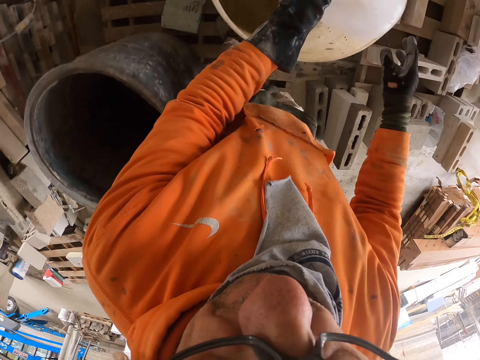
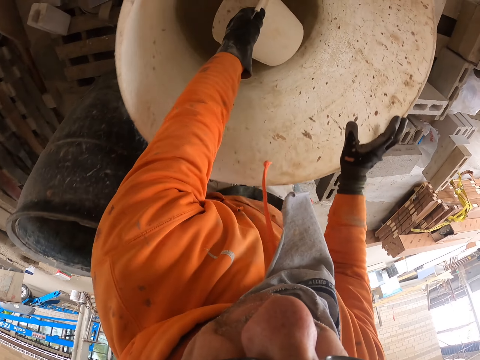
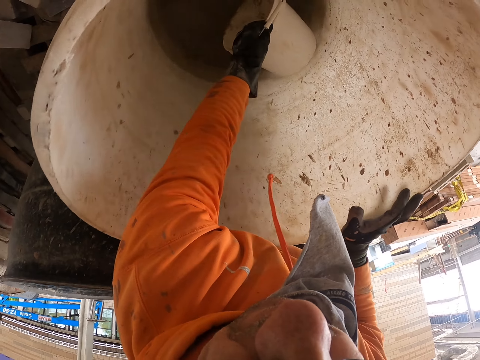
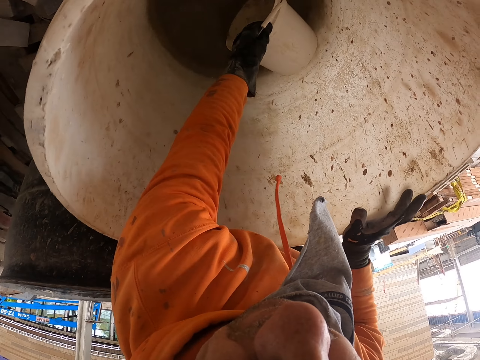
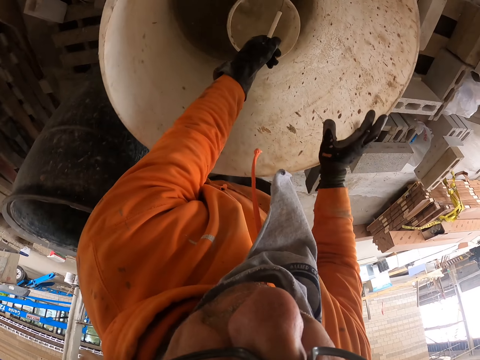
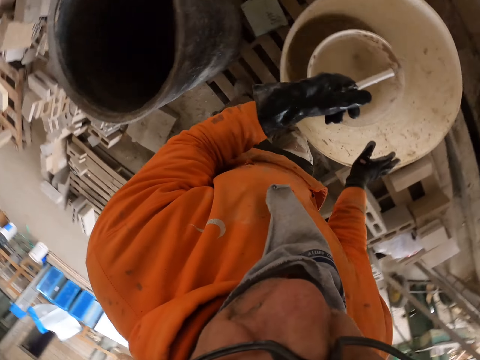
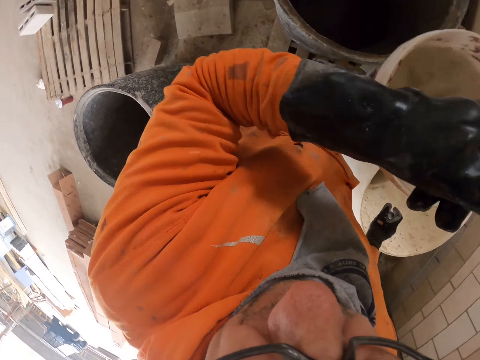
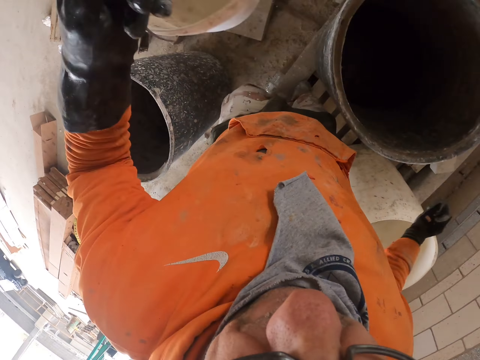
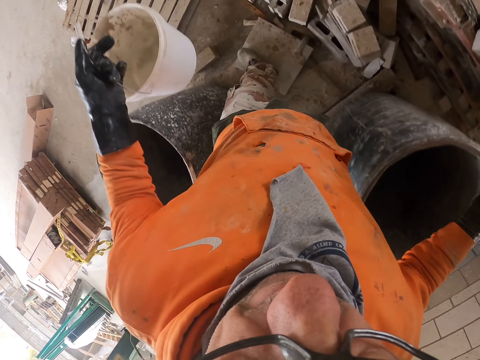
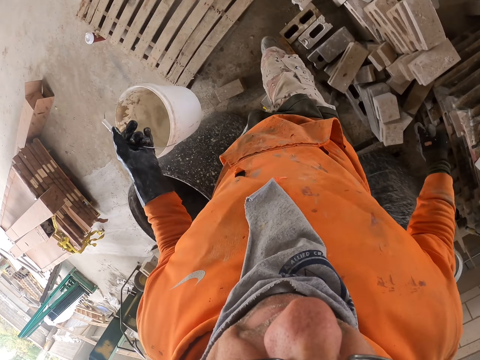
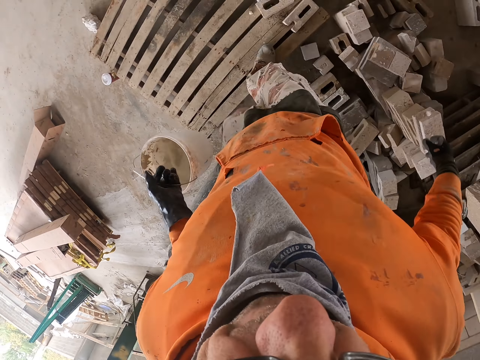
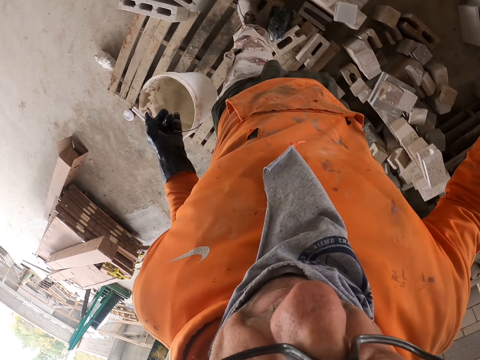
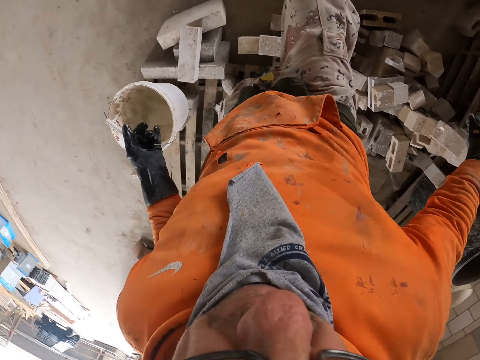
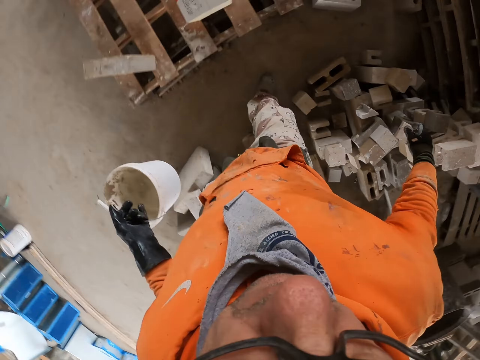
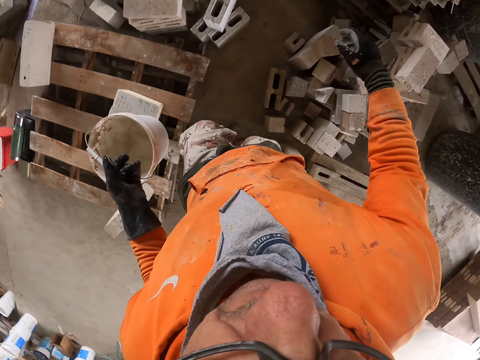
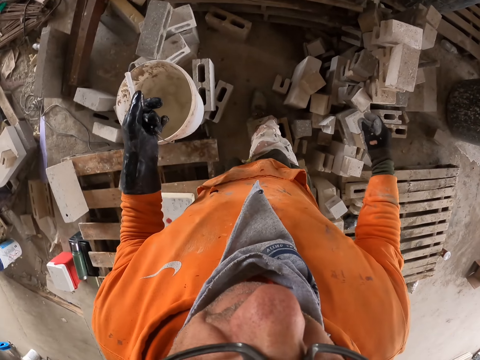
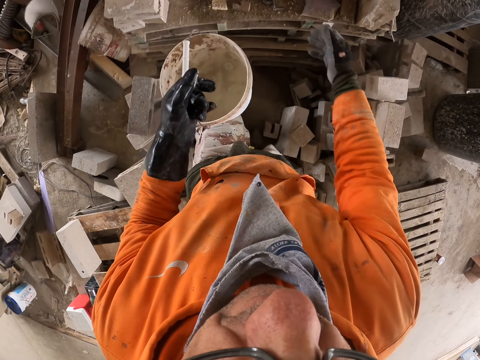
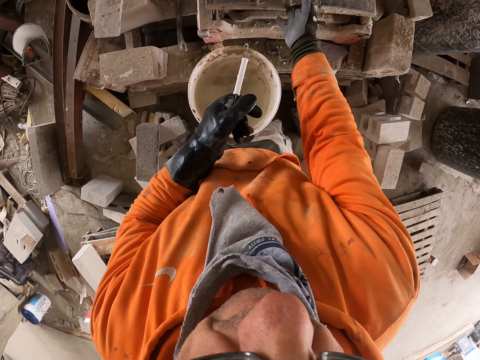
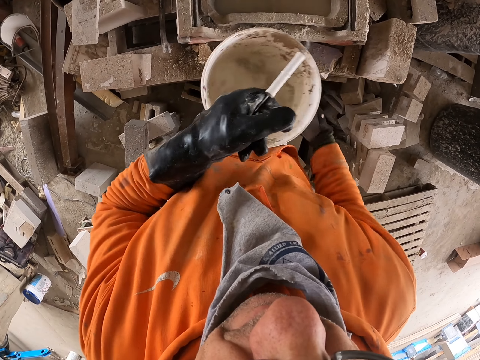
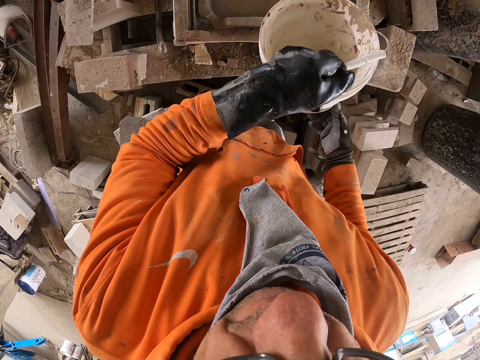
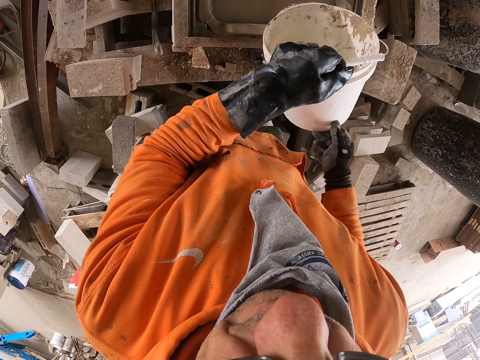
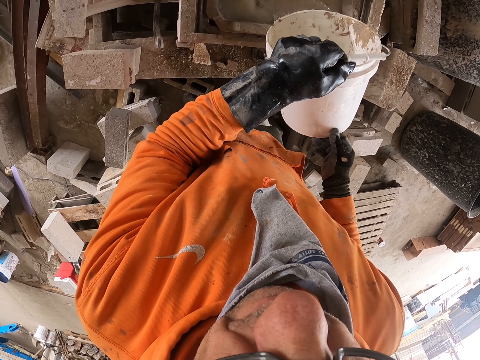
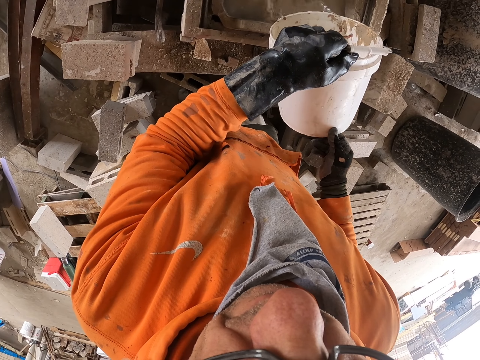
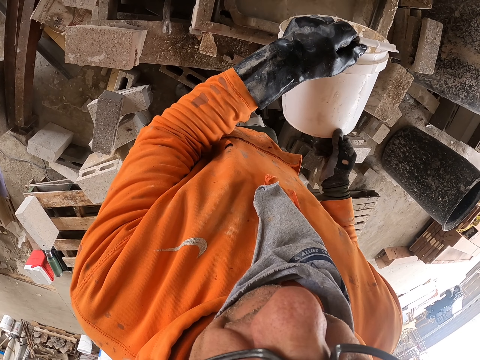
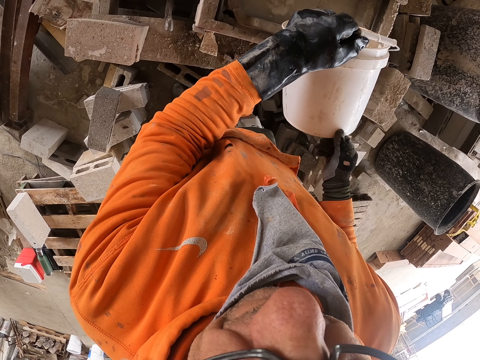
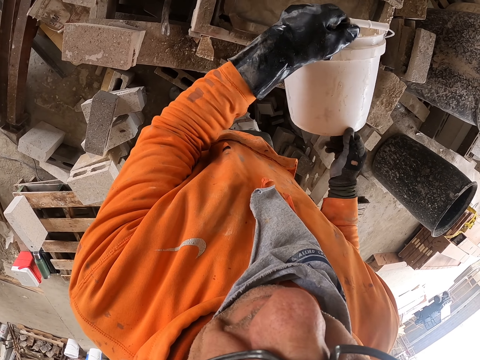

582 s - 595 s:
The camera wearer puts a bucket in a drum or water barrel. They scoop water in the water barrel with the bucket. They turn around. They walk on the floor. They pour water in the machine, a concrete block maker.

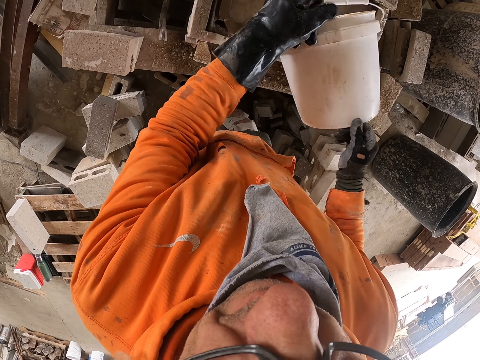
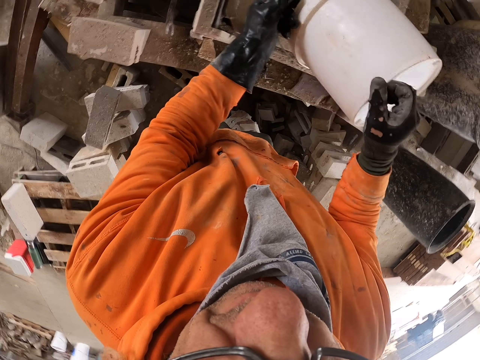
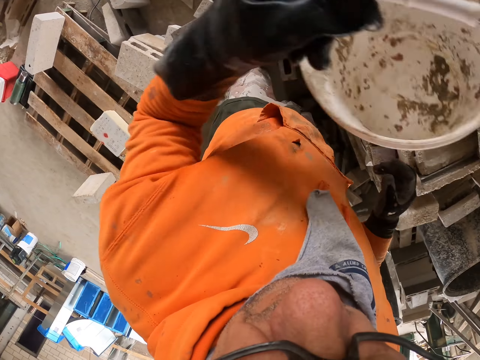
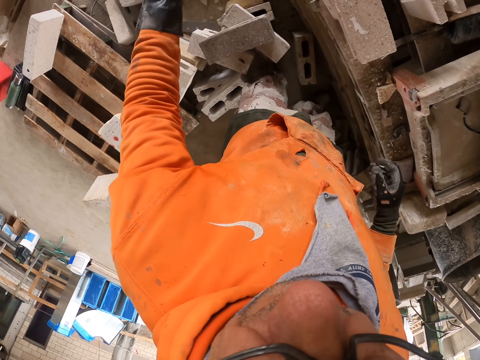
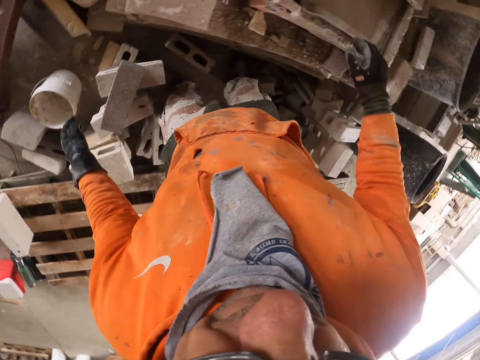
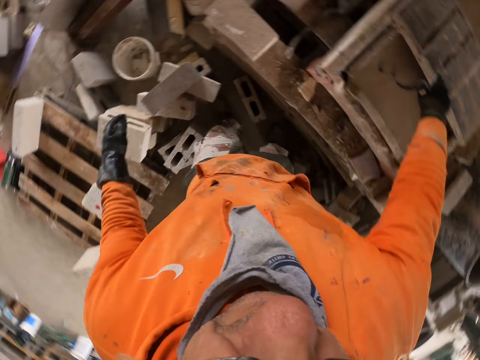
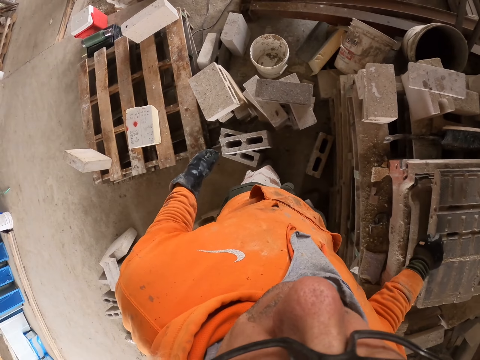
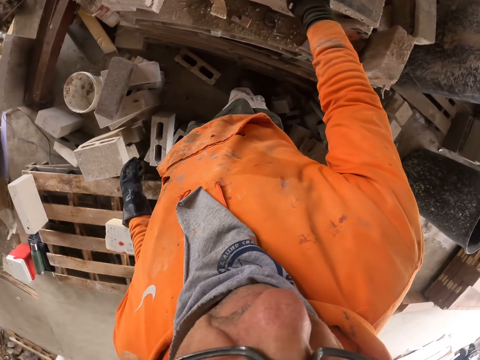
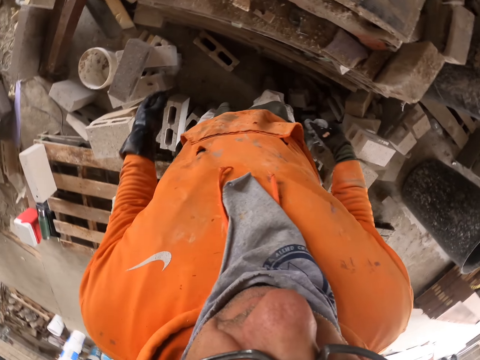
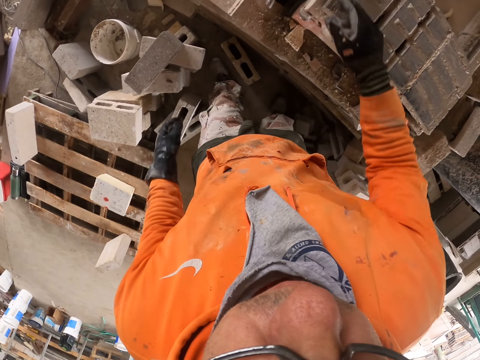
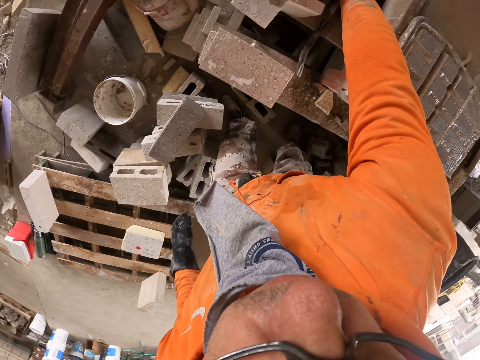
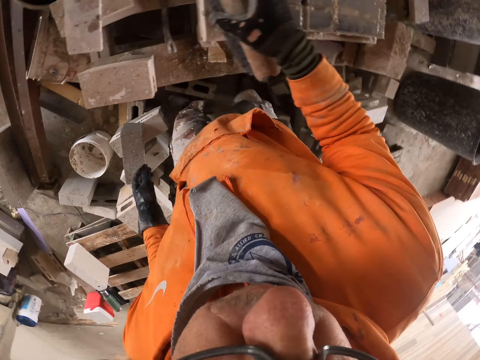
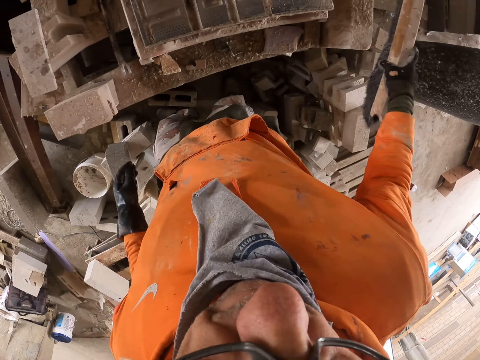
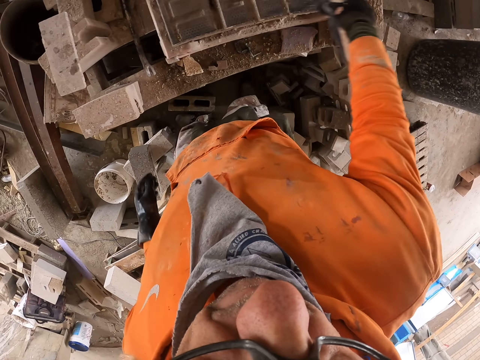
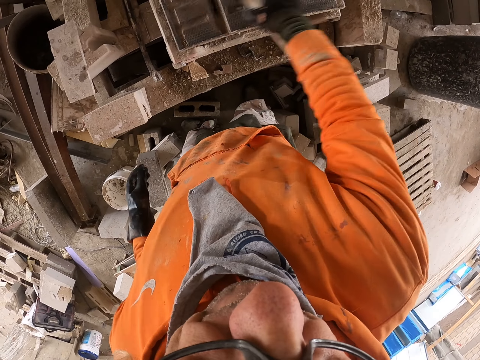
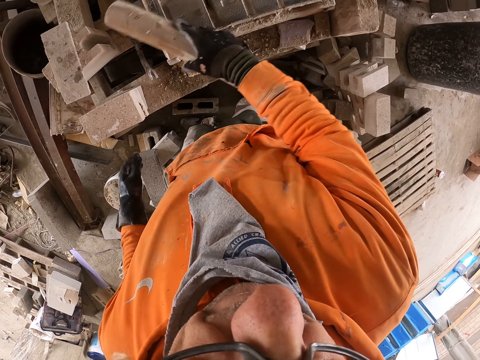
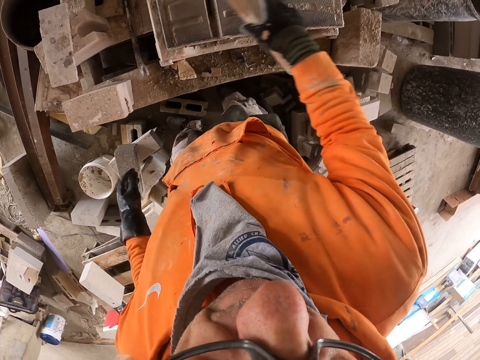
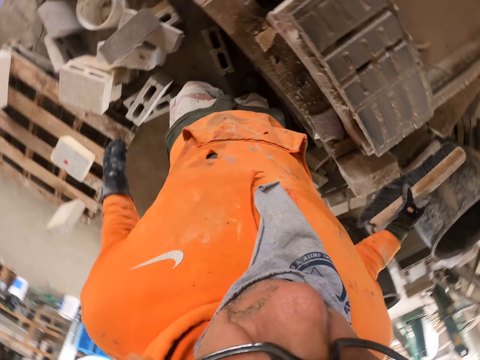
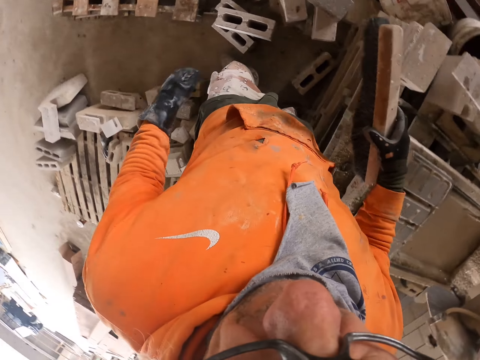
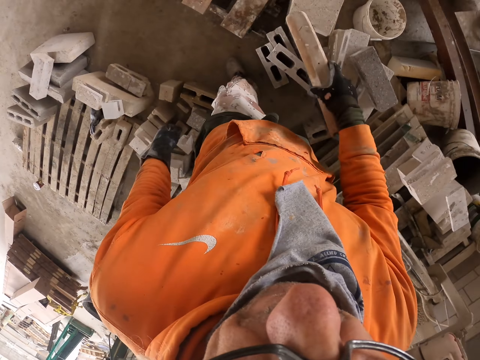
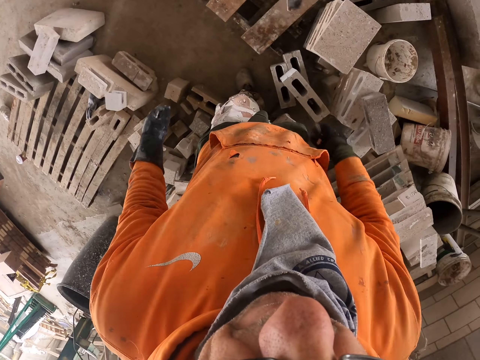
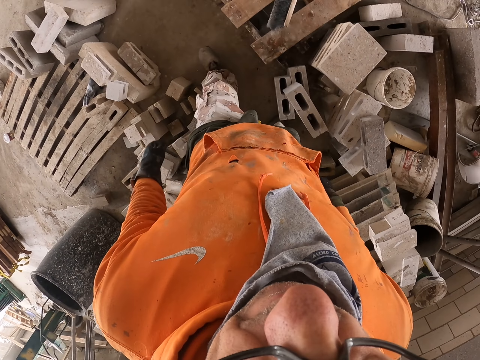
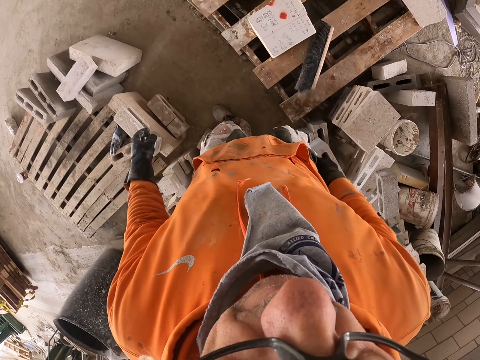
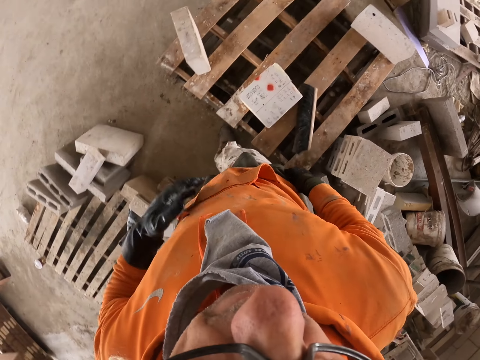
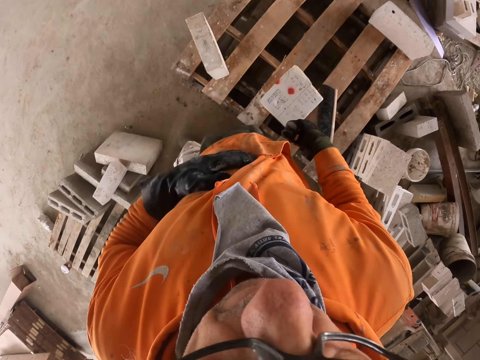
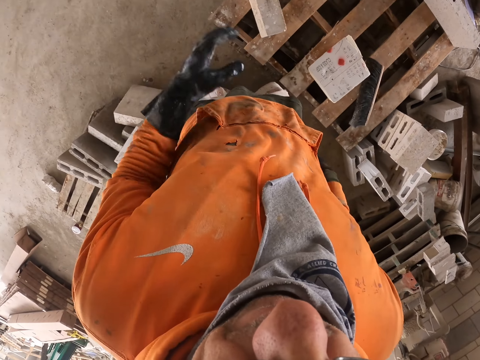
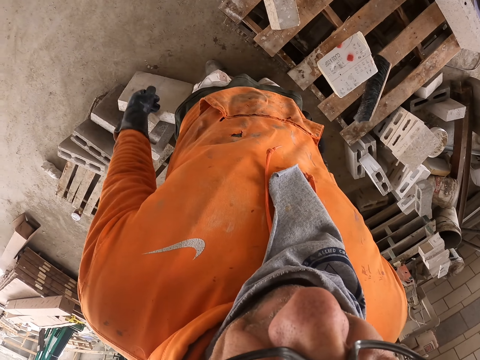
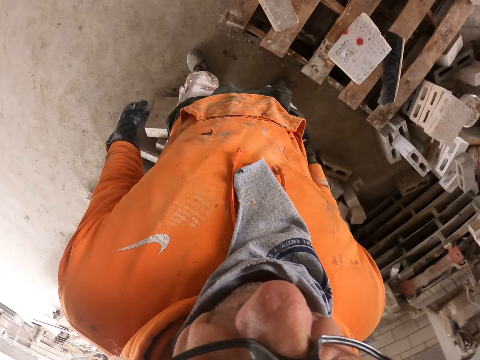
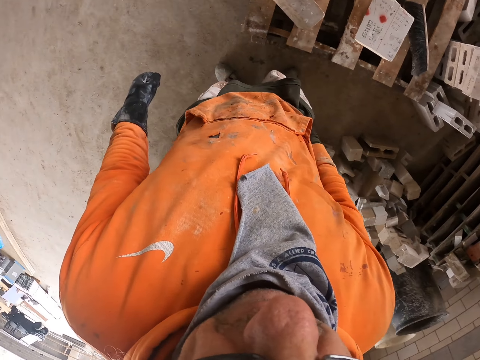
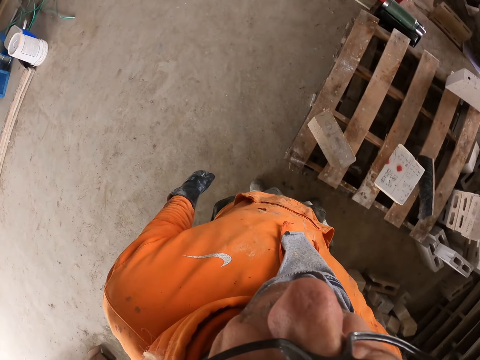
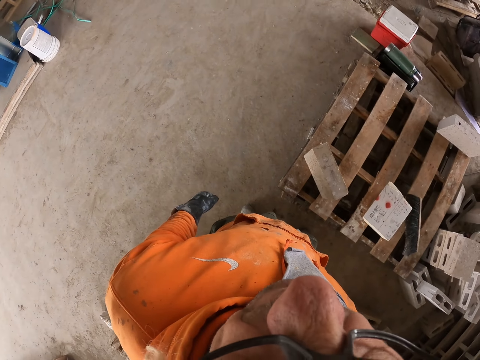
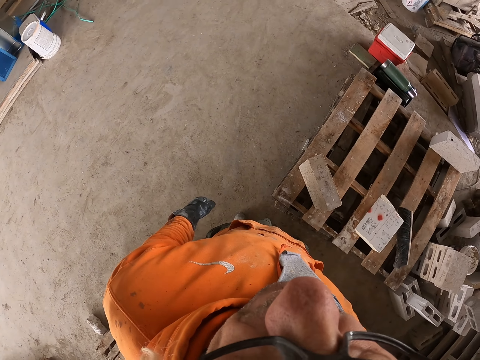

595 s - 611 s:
The camera wearer turns around. He puts the bucket on the floor. He holds the concrete block maker. He turns around. He picks up a brush on the concrete with his right hand. He wipes the machine with the brush. He holds the brush. He turns around. He presses the brush on the floor. He throws the brush on the bench. He walks on the floor and stands on the floor.
